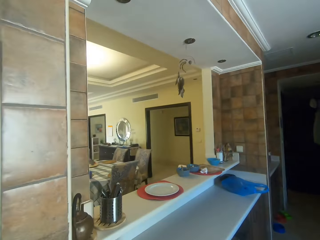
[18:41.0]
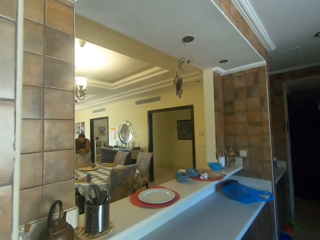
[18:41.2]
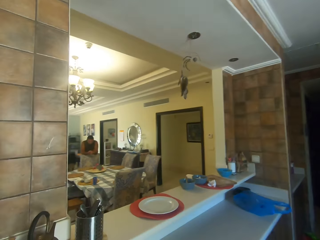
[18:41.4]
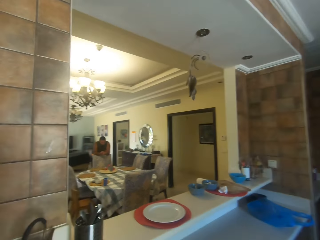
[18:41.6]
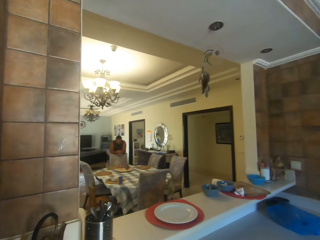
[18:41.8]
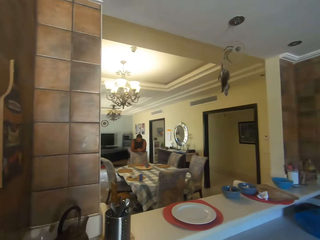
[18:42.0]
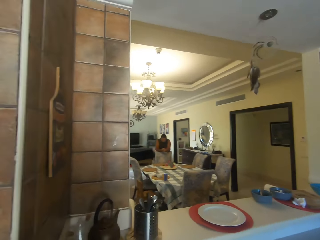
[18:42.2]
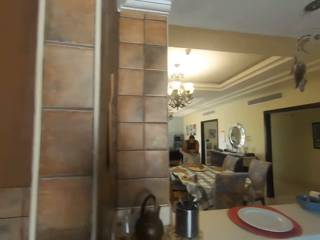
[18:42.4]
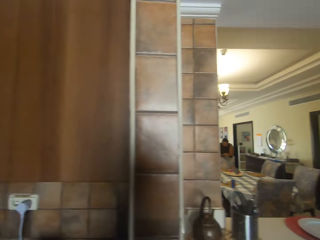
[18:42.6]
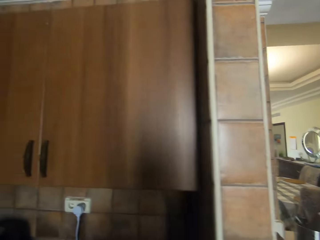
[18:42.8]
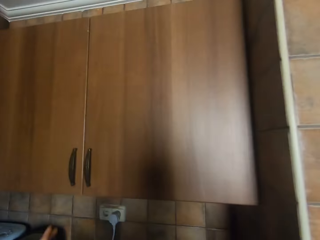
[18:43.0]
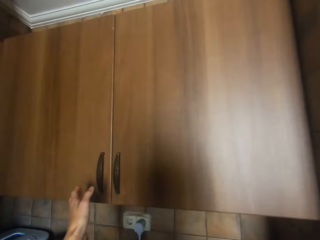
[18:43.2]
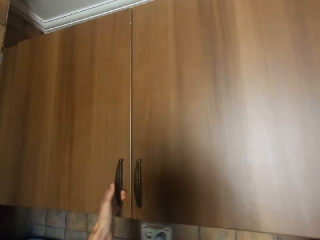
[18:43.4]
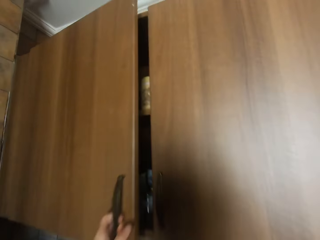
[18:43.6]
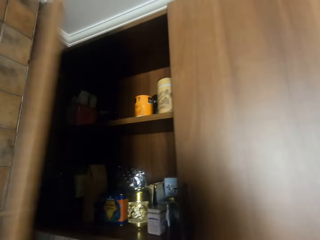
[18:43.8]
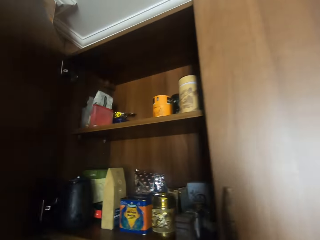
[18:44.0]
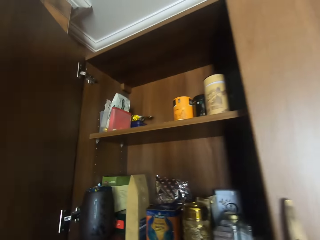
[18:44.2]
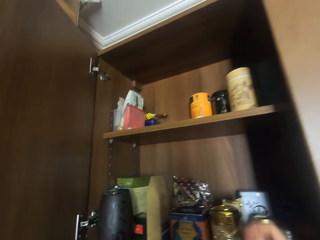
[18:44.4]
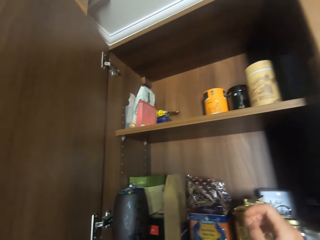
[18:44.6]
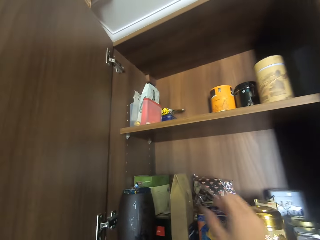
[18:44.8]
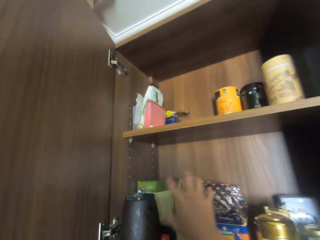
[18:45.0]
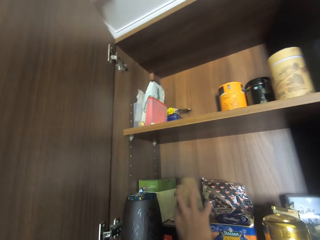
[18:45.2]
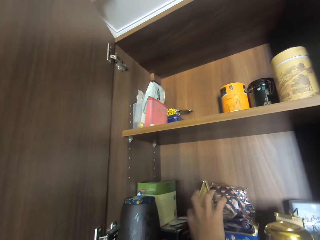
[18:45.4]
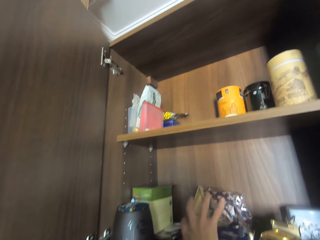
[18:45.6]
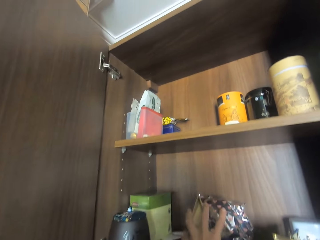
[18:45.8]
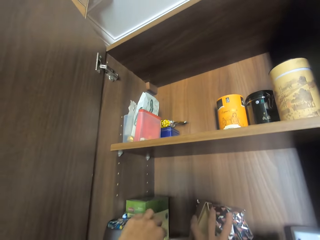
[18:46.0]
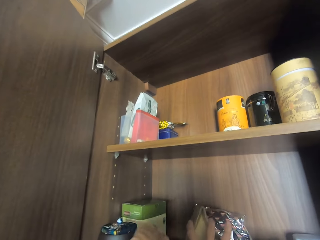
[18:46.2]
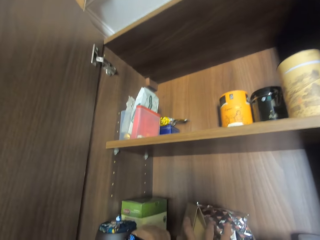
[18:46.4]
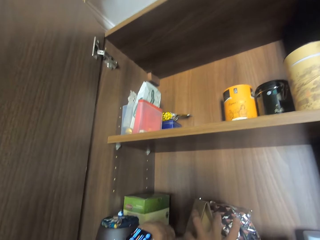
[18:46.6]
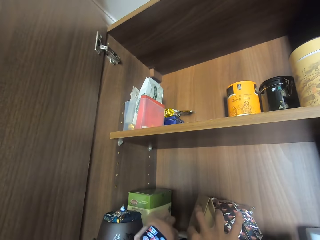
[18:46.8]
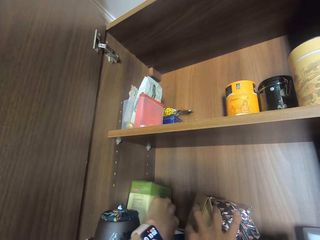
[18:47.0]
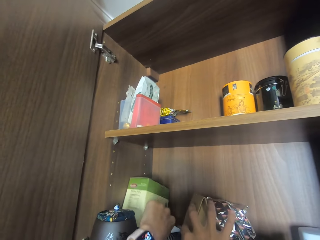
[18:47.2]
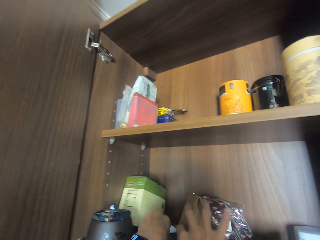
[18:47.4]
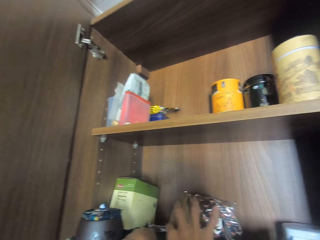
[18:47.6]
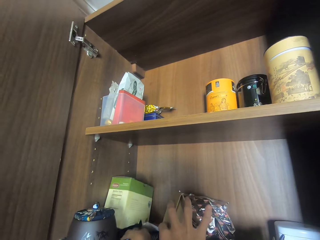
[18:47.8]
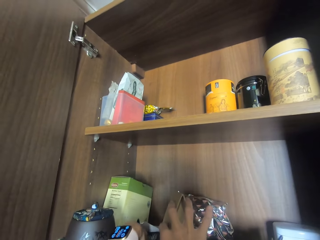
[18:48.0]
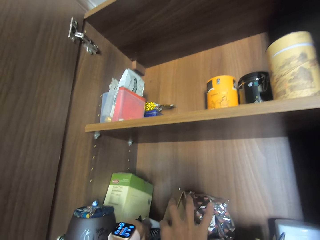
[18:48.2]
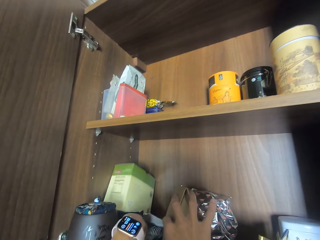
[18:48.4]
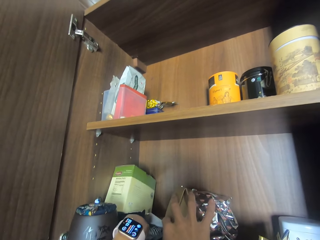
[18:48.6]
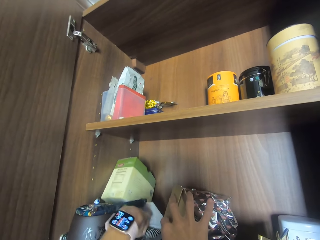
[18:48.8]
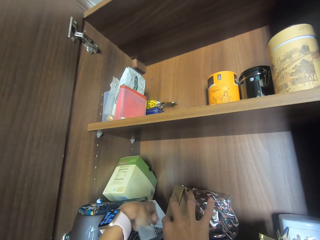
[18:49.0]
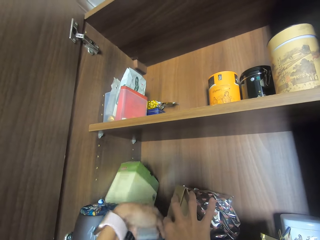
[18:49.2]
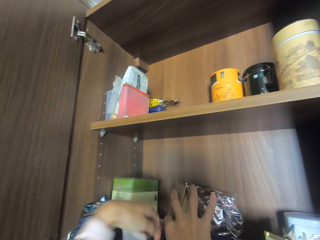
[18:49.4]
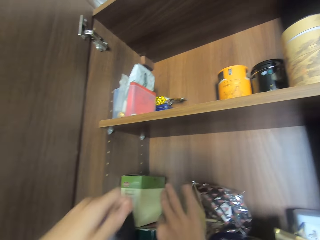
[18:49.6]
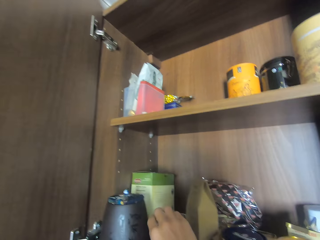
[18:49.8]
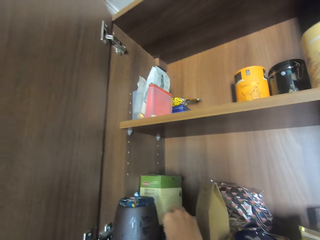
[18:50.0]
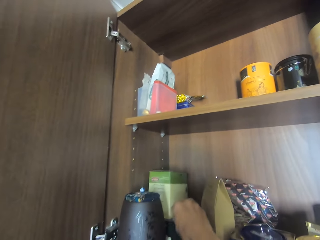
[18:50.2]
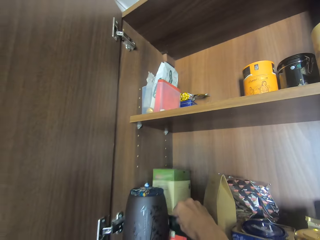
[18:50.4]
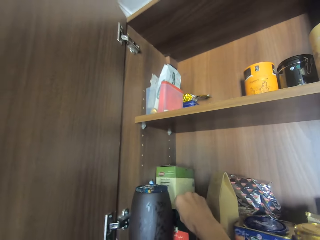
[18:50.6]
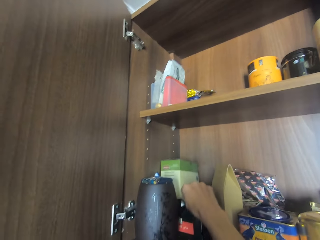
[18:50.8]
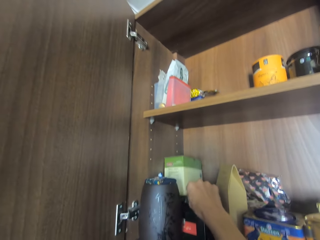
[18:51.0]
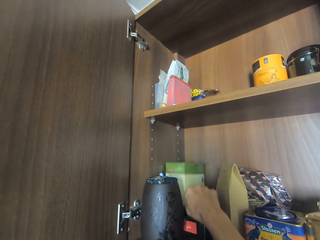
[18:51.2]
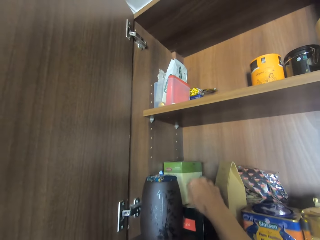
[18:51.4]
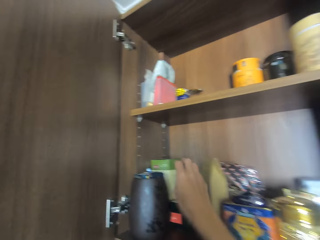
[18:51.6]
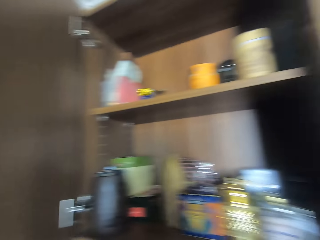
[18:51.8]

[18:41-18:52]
The camera wearer turns around. A man leans hands on the chair. The camera wearer looks around. They open a cabinet. They move a packet in the cabinet. They pick a tea bag in a box. They close the box.

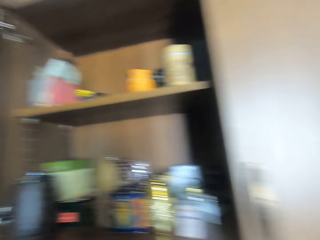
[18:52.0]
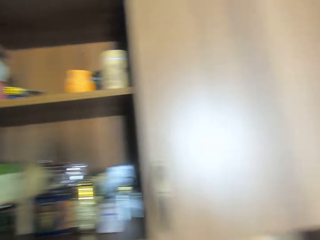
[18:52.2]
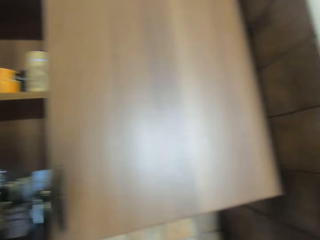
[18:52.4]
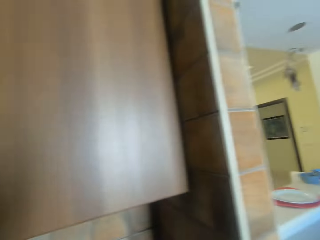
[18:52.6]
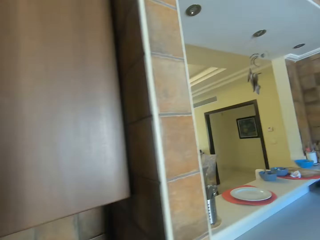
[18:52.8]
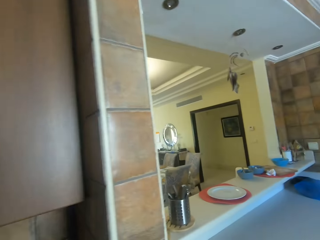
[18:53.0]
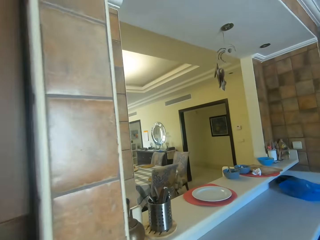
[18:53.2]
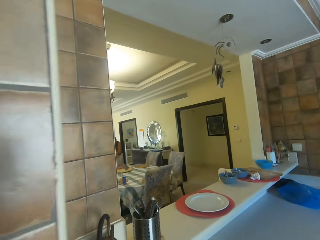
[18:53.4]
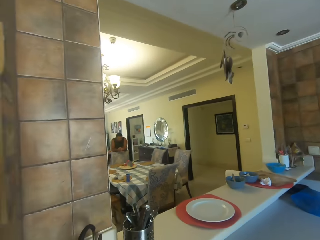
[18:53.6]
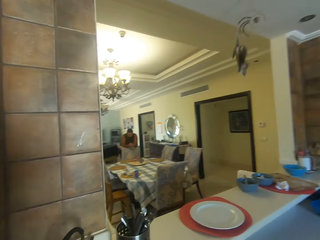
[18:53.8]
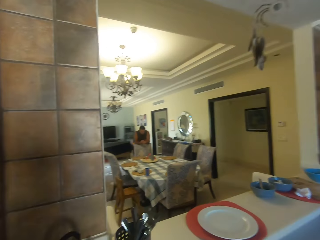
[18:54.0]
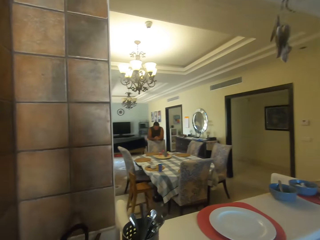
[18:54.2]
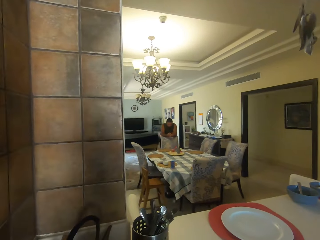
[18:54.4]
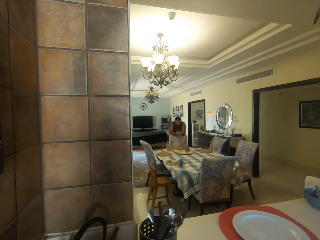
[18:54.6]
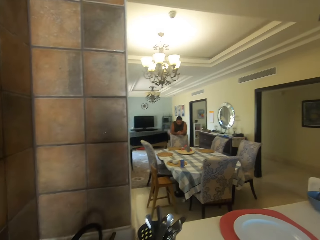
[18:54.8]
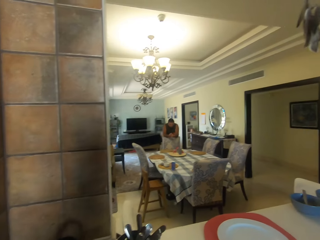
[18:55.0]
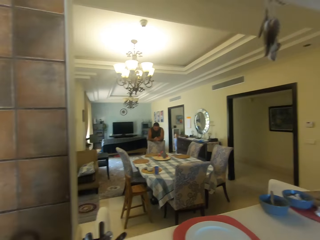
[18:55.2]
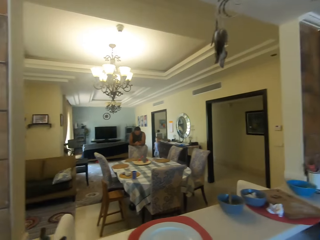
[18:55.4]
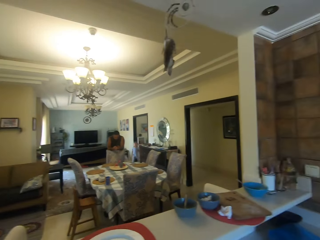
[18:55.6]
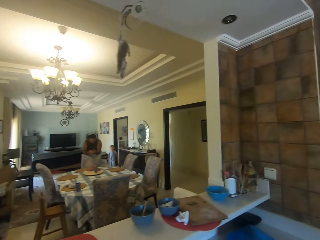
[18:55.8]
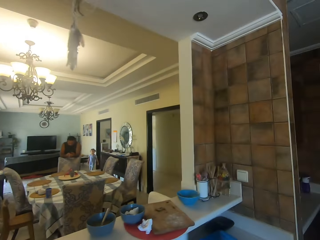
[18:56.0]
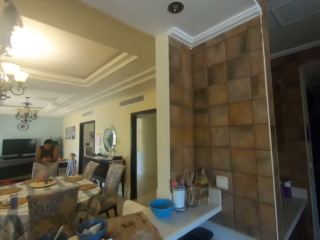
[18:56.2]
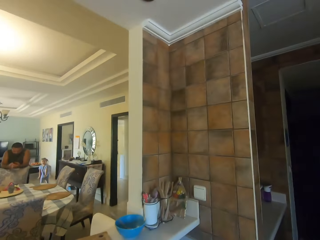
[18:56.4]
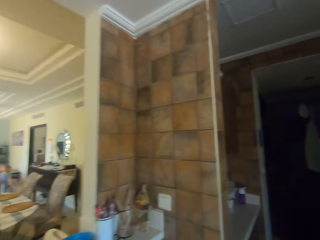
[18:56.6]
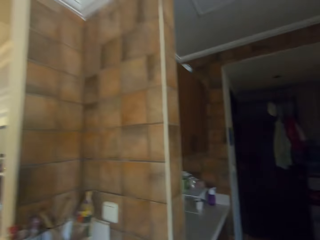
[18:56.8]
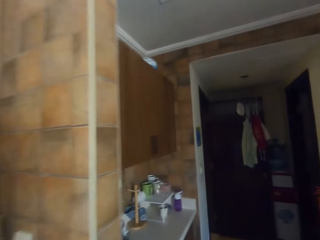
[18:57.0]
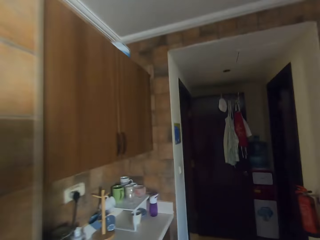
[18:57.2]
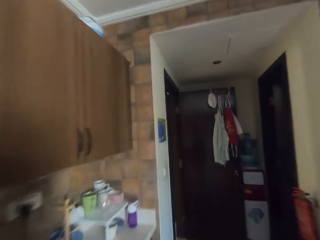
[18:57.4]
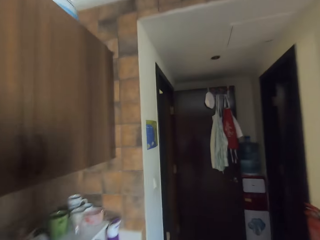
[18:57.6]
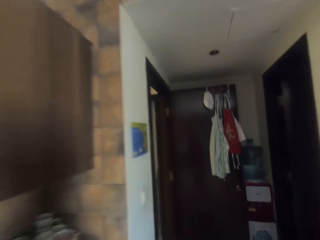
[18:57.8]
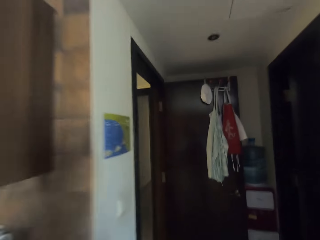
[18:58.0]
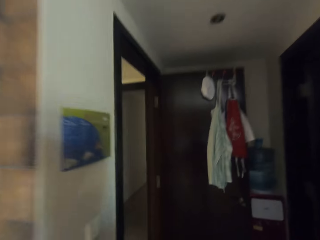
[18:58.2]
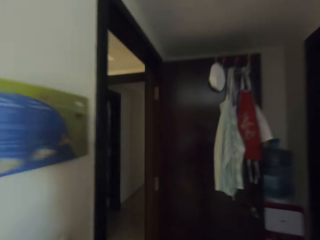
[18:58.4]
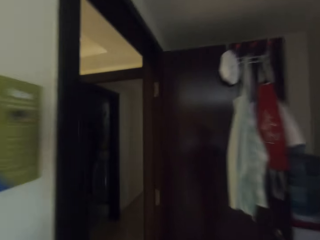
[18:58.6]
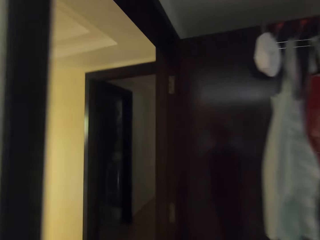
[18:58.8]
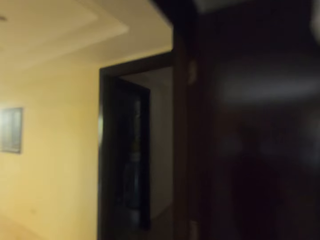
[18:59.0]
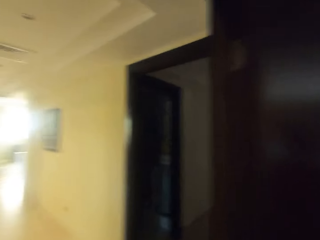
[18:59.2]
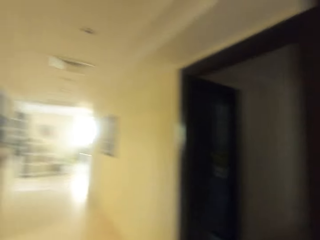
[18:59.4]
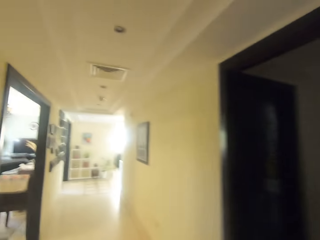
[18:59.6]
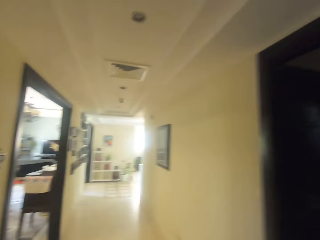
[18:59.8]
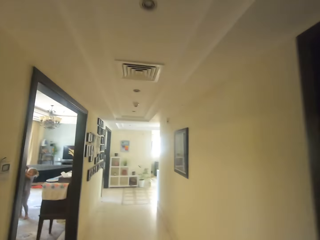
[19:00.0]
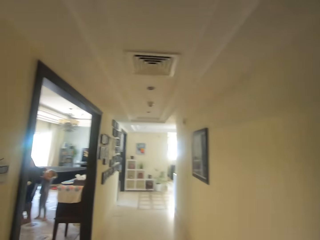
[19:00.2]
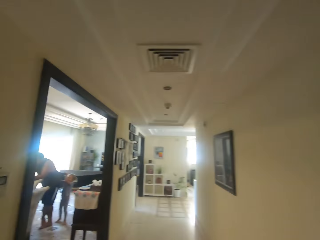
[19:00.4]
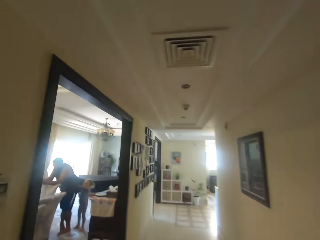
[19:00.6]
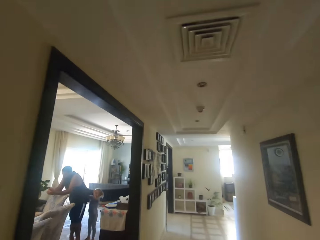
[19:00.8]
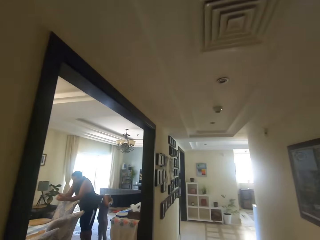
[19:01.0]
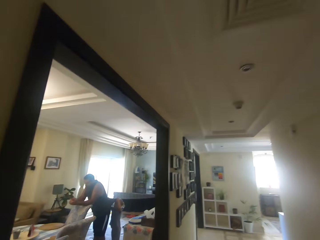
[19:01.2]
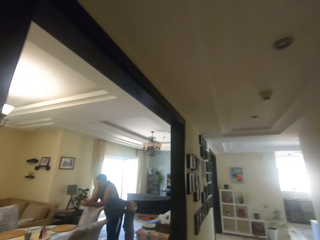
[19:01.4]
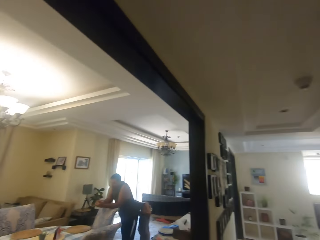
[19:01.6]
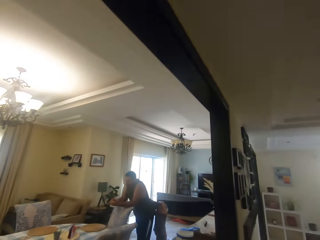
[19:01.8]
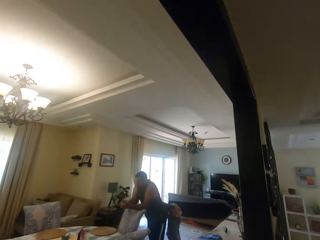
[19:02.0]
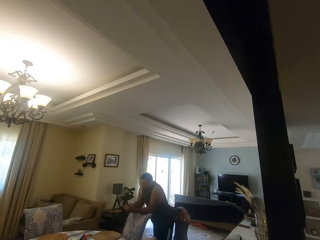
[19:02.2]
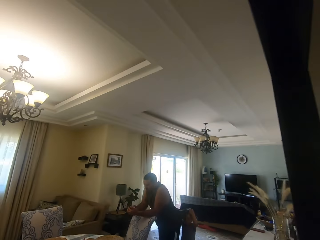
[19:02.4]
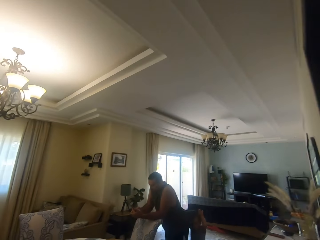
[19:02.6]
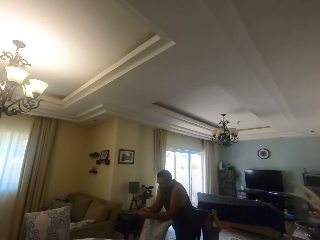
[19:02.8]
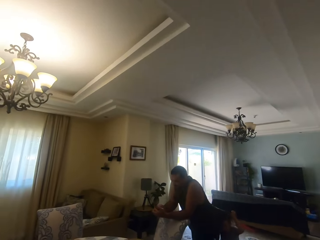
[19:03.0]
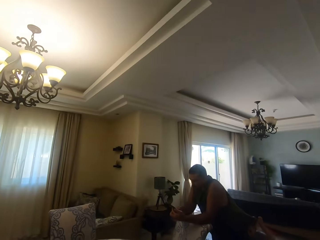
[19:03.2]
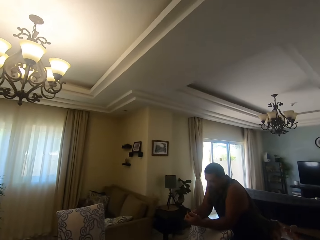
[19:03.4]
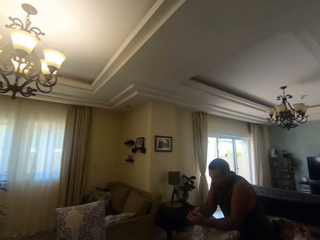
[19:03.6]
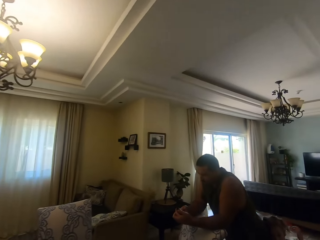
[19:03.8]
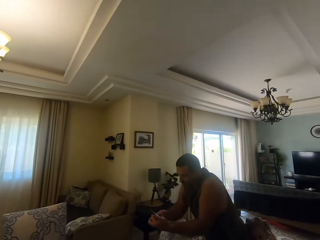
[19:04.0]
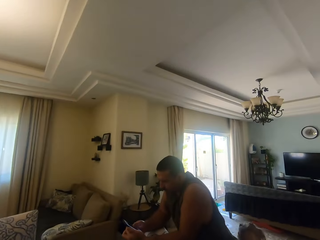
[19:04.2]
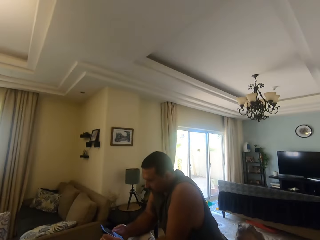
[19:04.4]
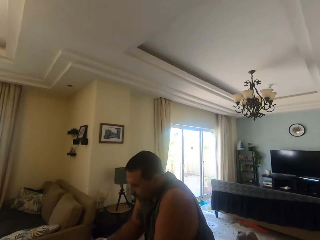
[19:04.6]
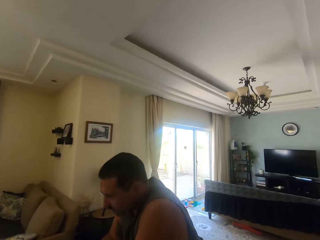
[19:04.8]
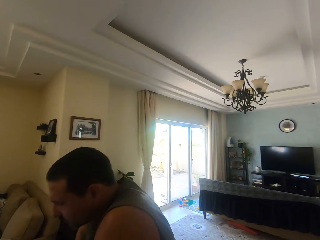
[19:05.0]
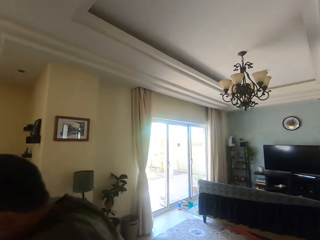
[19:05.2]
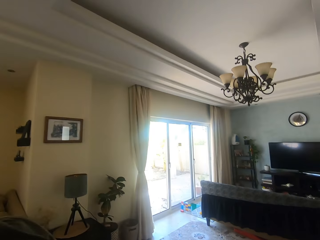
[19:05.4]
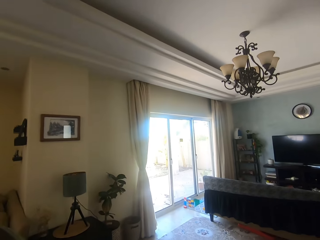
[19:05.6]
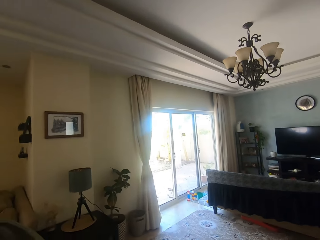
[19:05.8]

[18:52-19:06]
The camera wearer turns around. They walk around. The man leans hands on the chair. The camera wearer looks around. A girl walks around. The camera wearer walks in the kitchen. They turn around. The girl touches the man's vest. The camera wearer walks in the house. The man leans hands on the chair. The camera wearer dialogues with a person. They walk in the house. They dialogue with the person.
